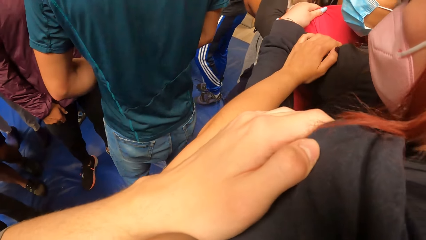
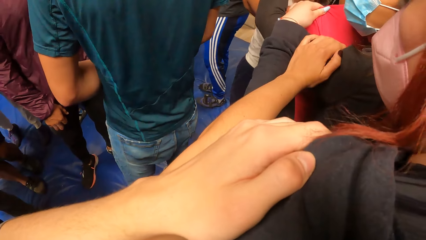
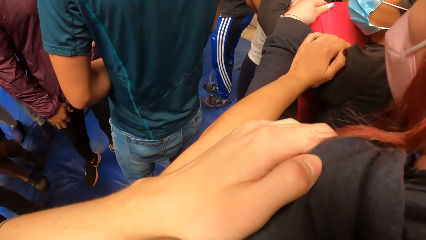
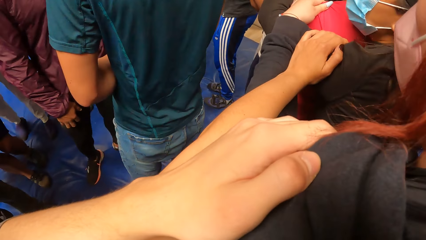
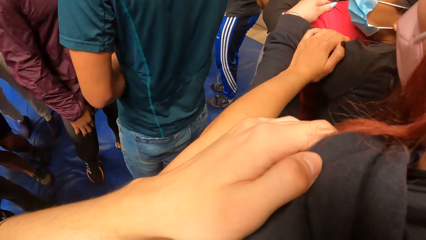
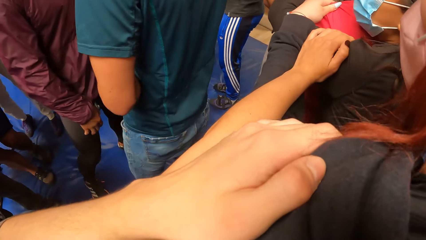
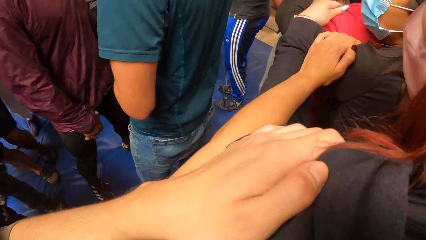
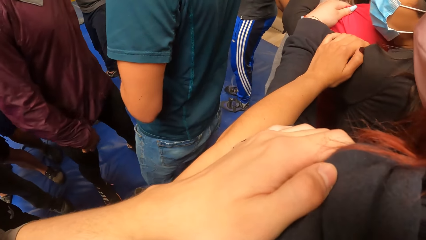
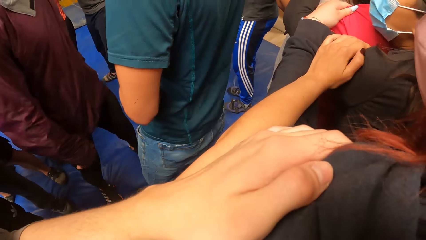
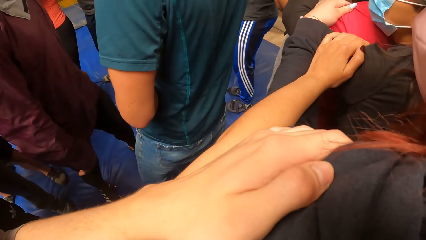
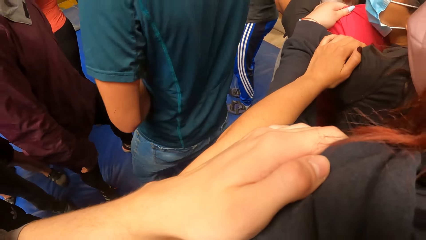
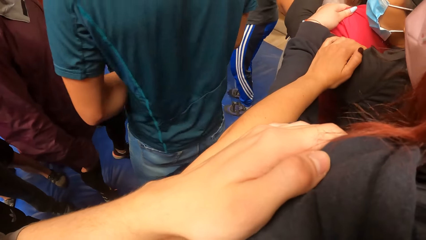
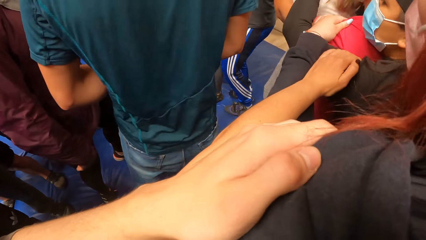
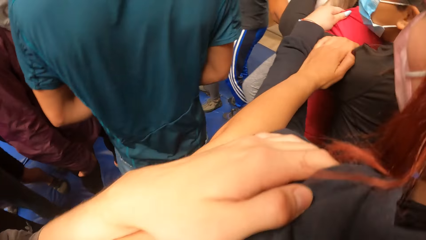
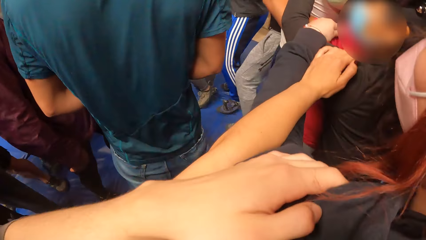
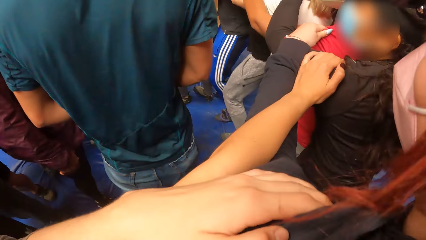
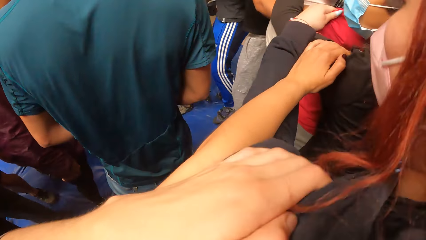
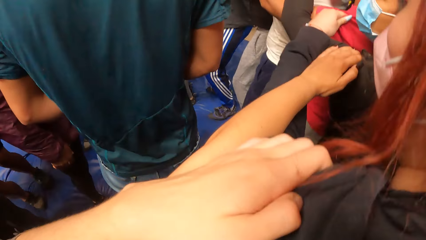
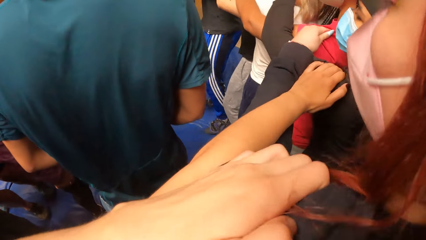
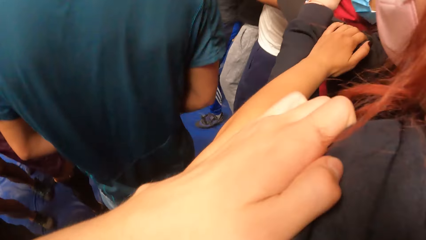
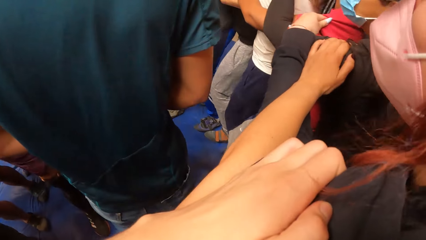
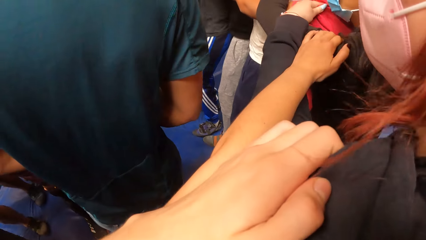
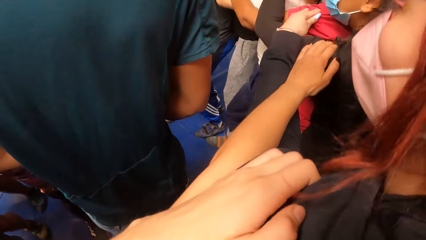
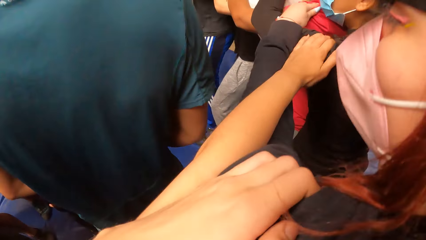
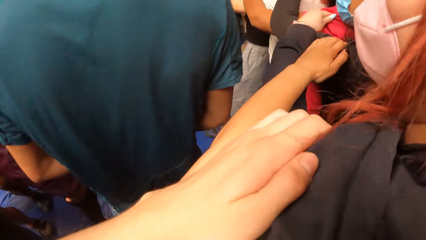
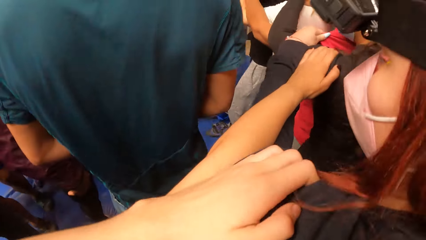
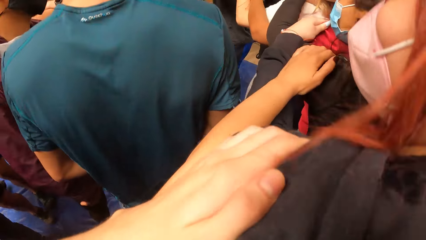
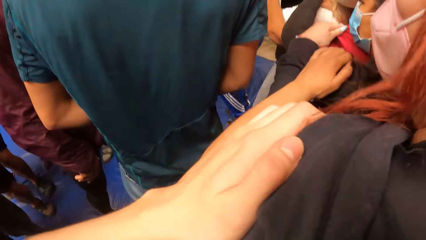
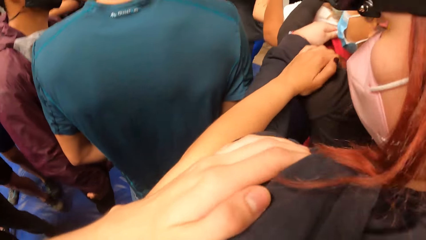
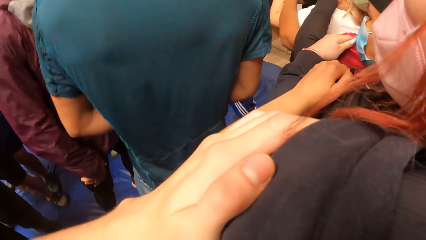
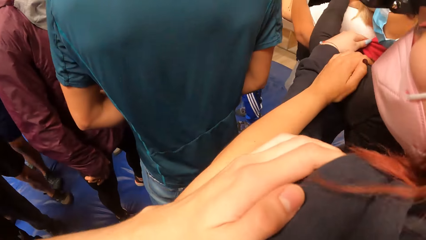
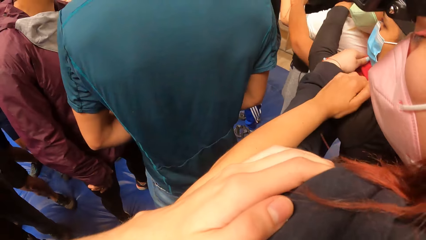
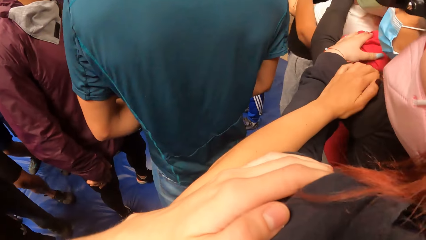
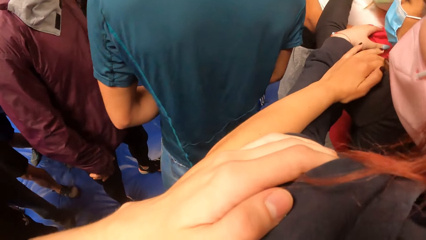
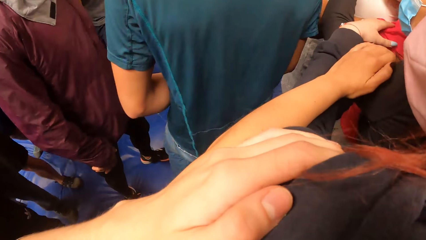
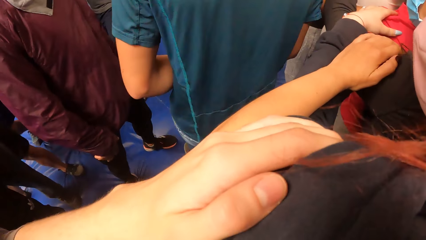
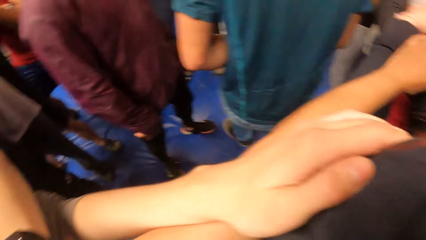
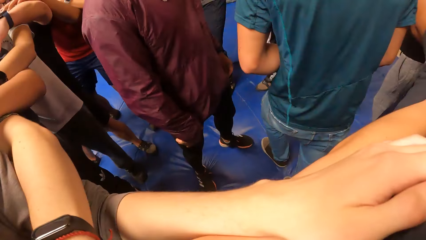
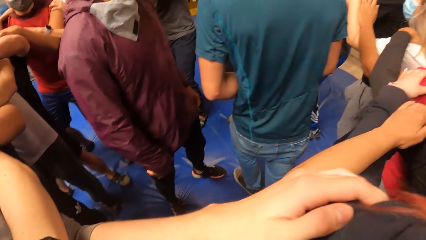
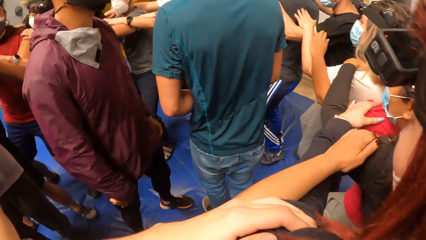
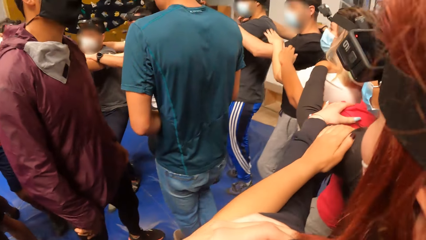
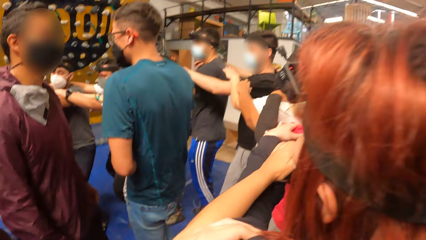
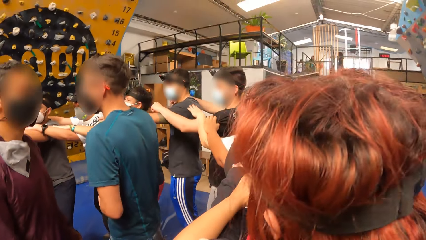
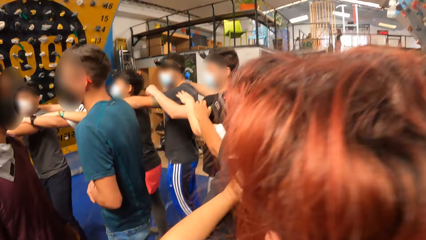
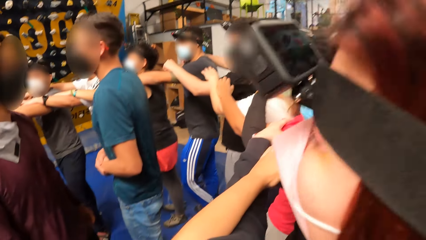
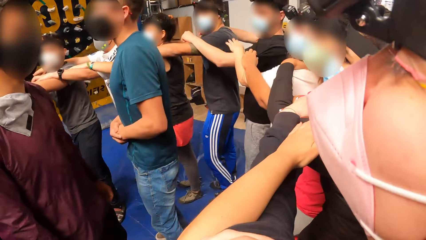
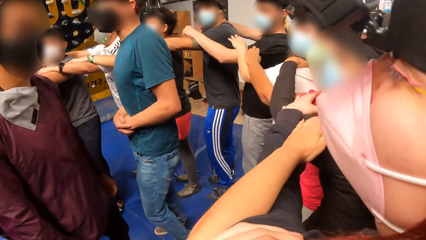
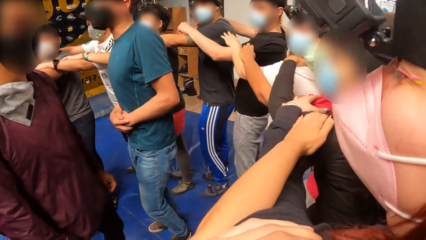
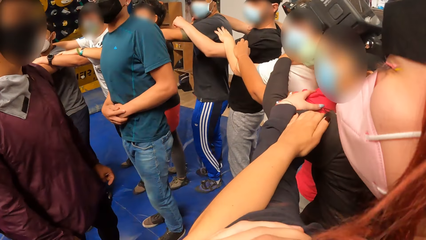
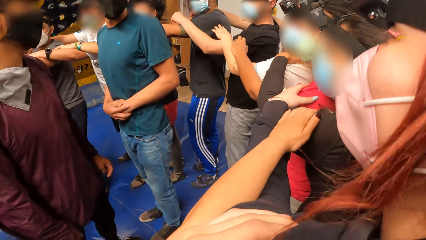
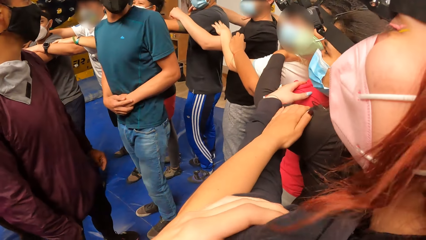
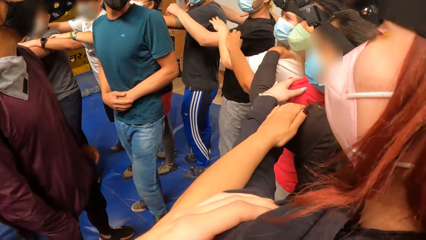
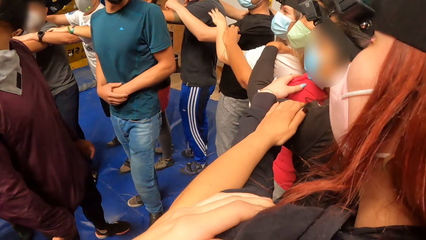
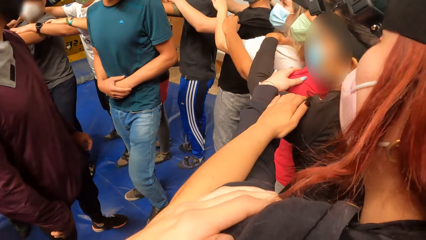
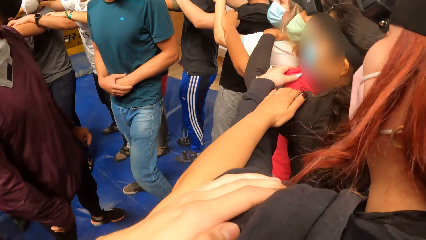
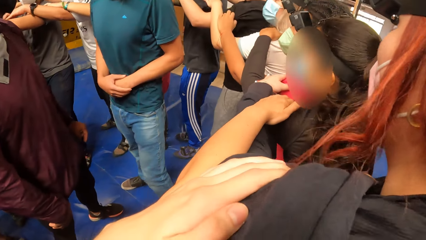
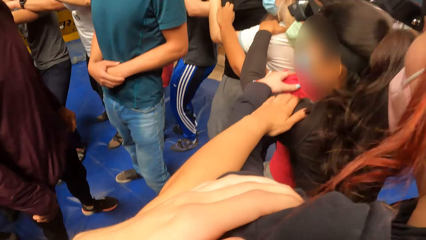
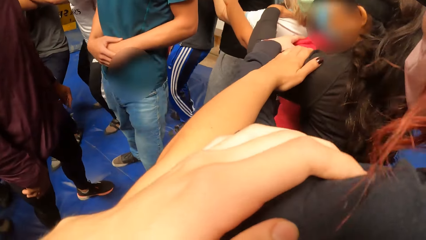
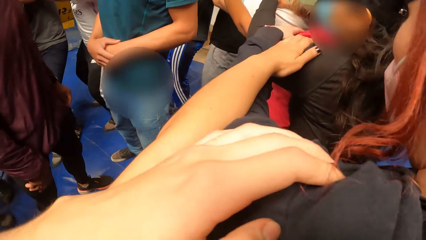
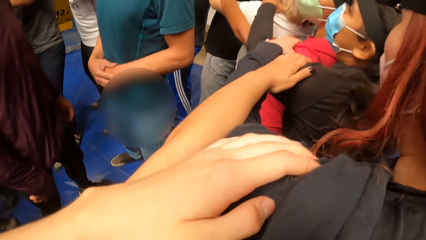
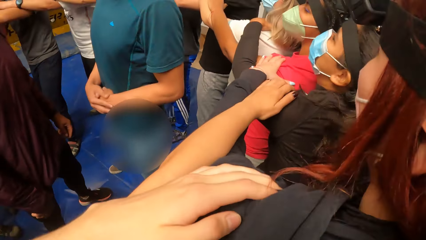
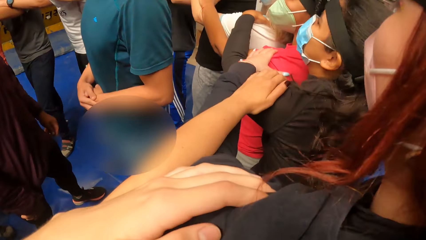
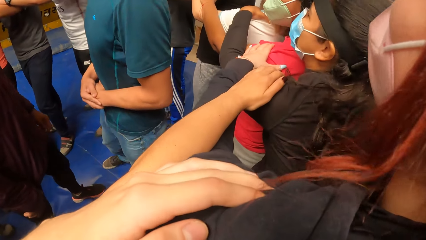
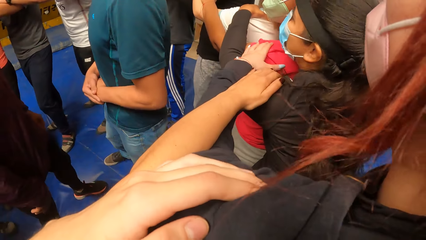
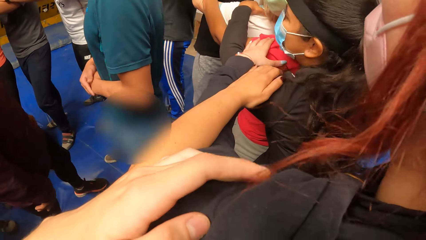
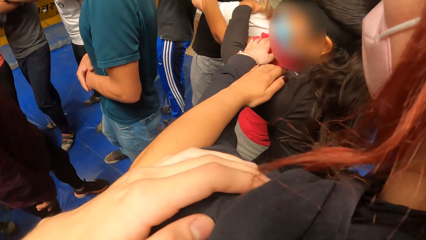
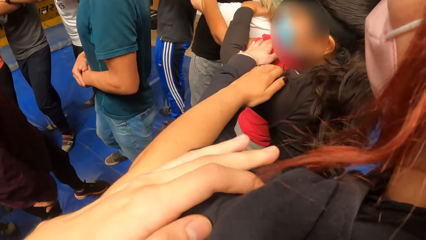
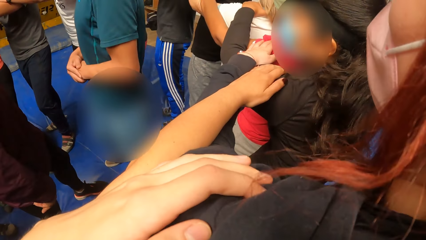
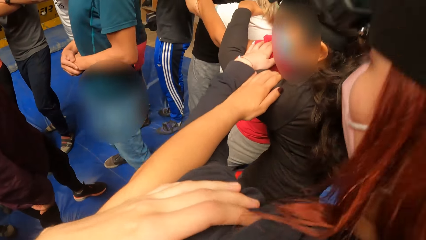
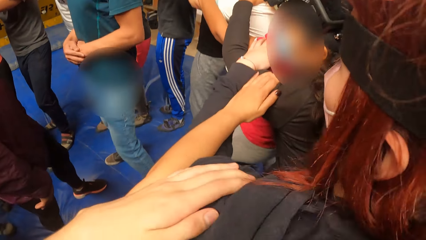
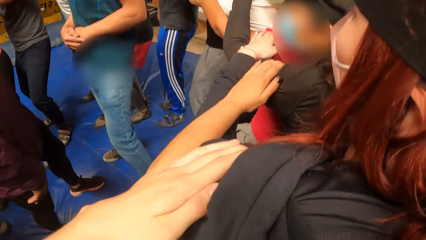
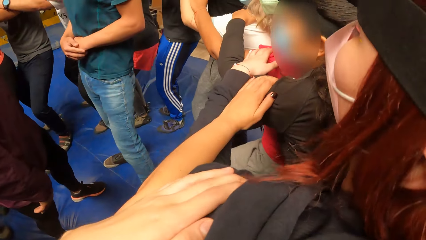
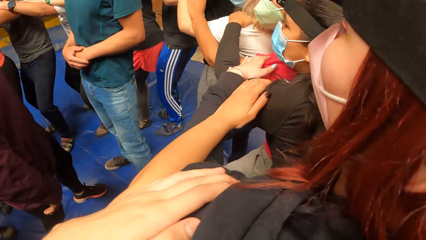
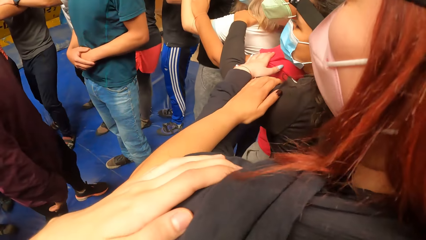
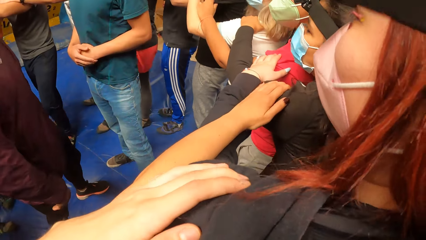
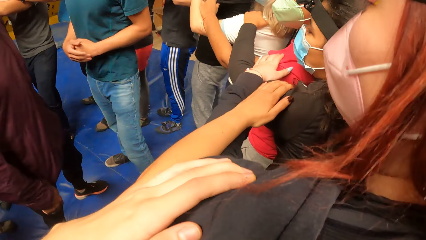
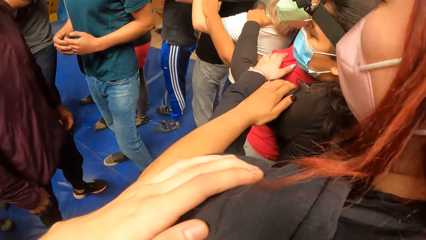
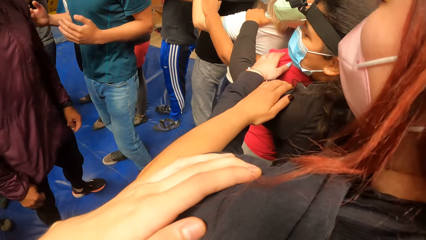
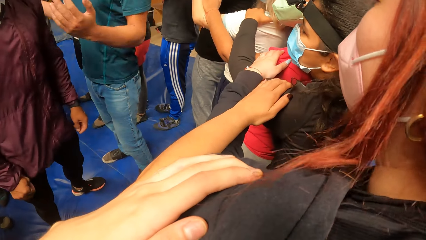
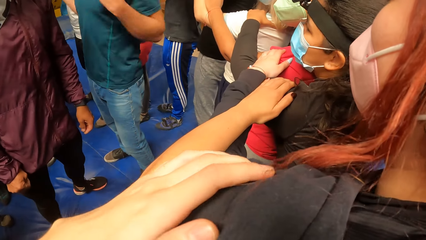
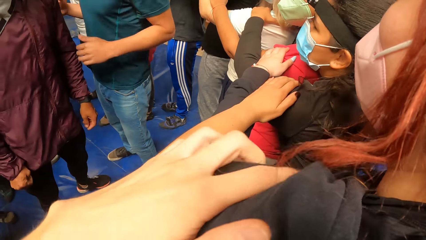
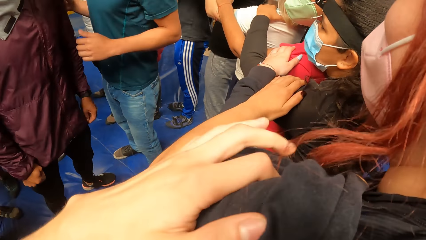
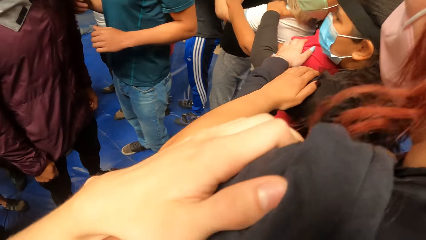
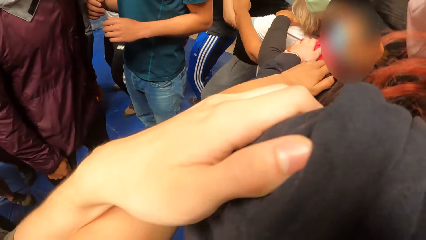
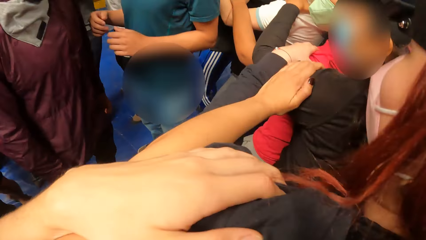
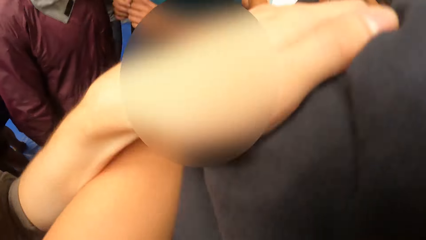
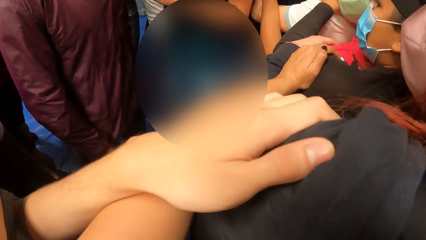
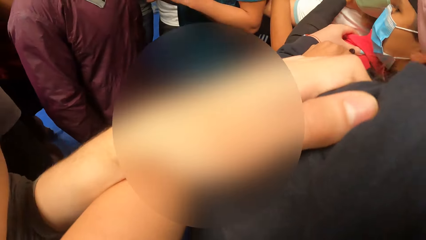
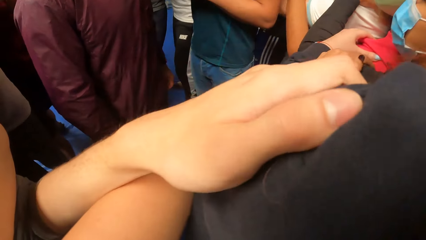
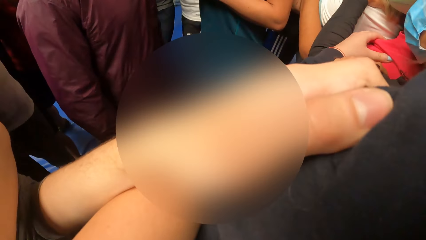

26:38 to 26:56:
The camera wearer stops behind a lady. They jump forward in the circle. The lady jumps forward in the circle. A man jumps at the center of the circle. The man moves his hands.
